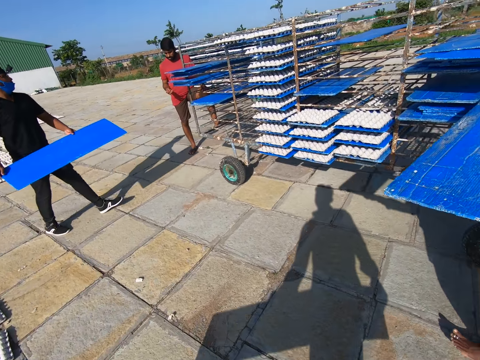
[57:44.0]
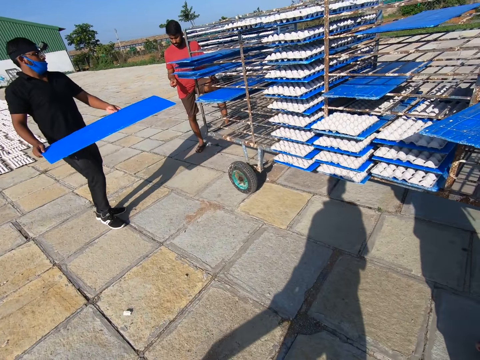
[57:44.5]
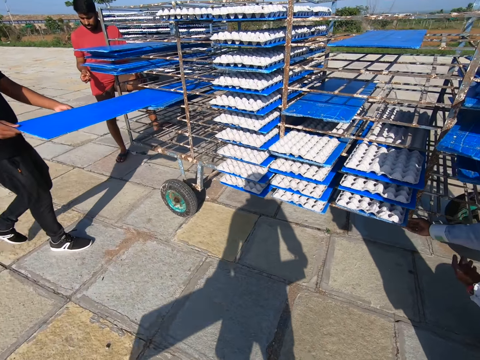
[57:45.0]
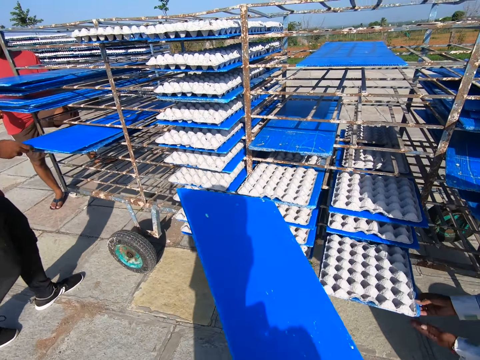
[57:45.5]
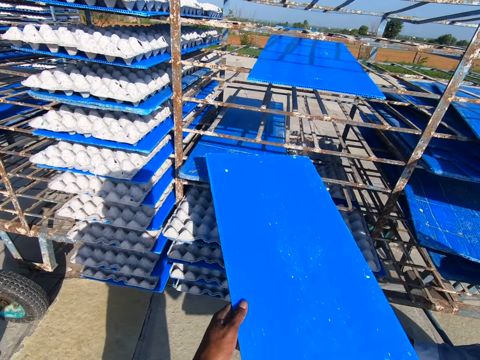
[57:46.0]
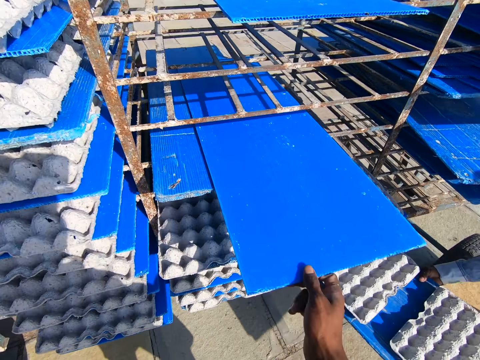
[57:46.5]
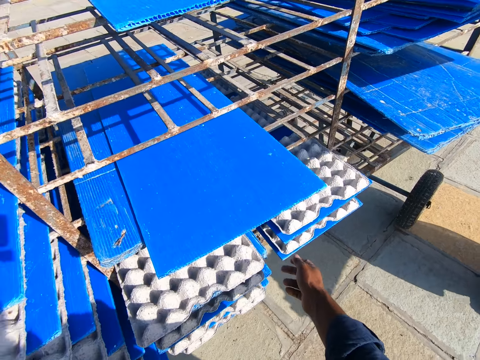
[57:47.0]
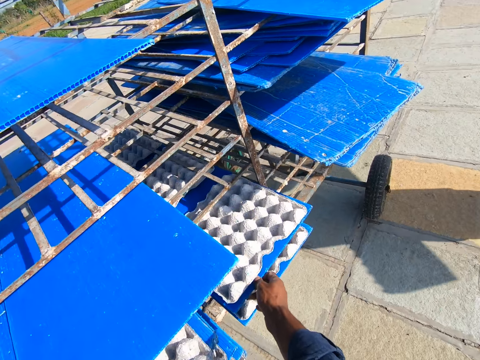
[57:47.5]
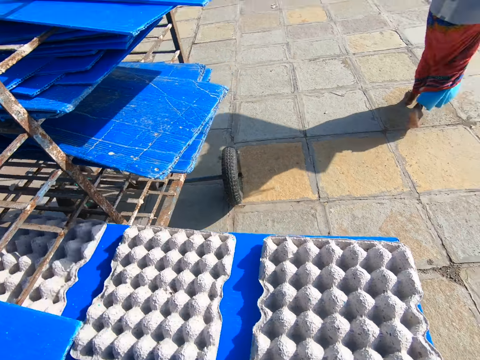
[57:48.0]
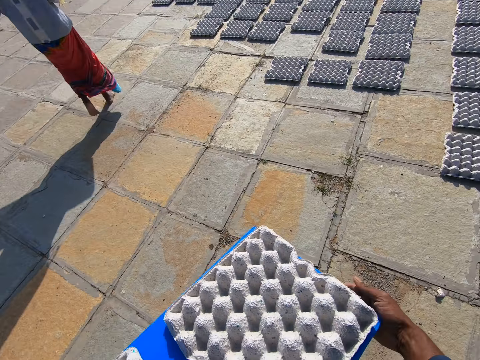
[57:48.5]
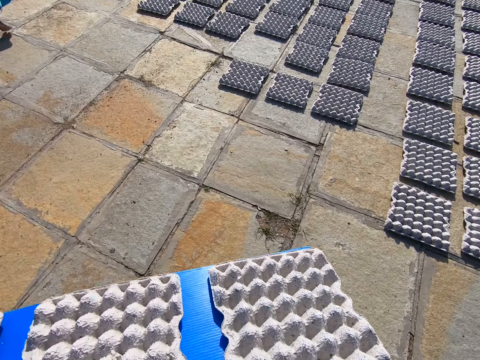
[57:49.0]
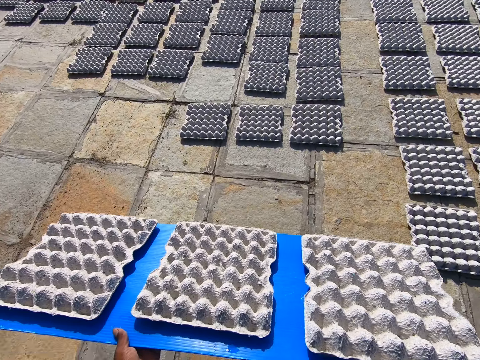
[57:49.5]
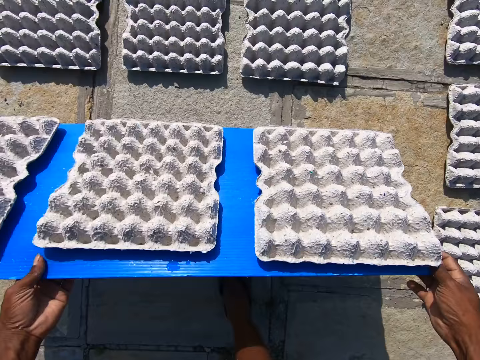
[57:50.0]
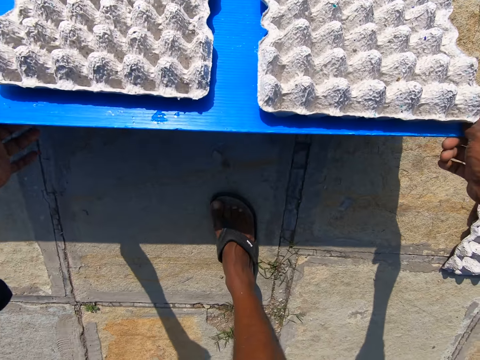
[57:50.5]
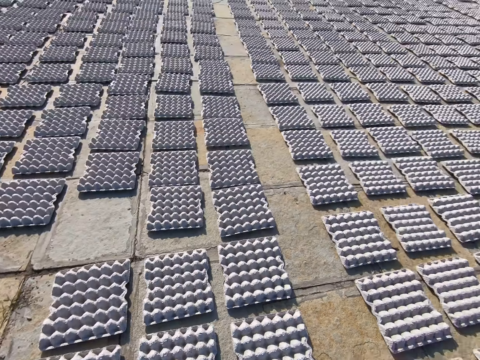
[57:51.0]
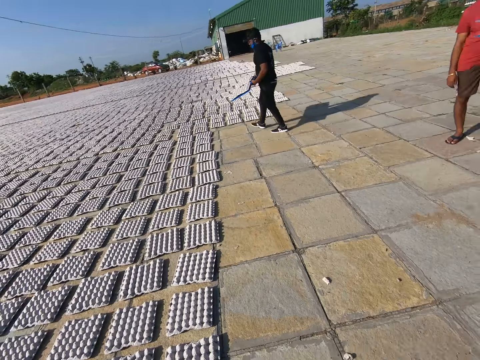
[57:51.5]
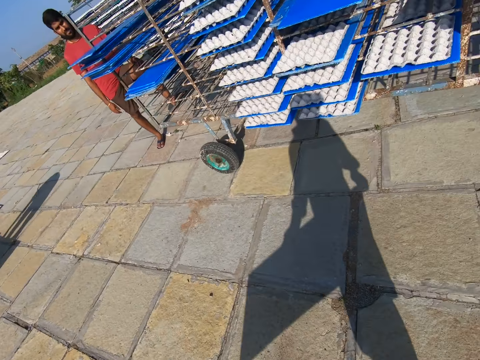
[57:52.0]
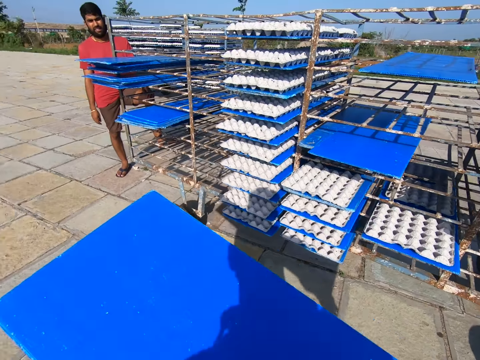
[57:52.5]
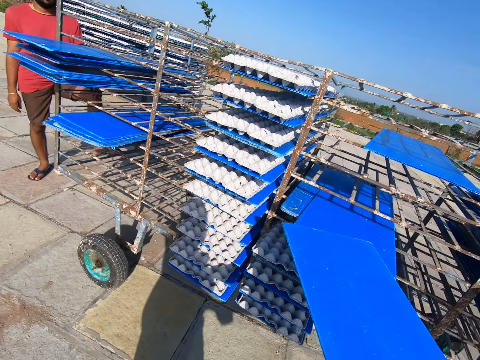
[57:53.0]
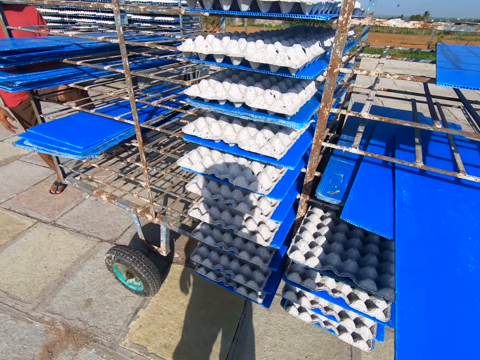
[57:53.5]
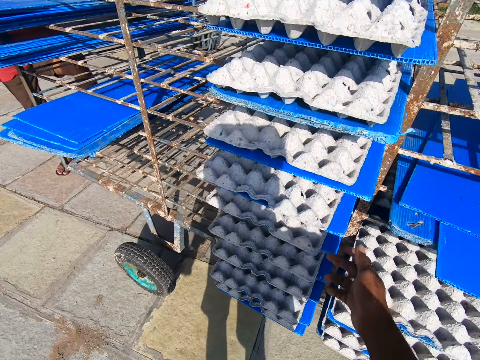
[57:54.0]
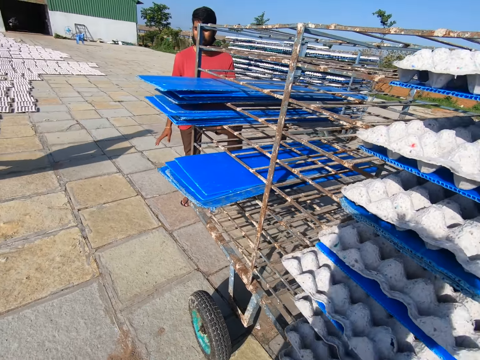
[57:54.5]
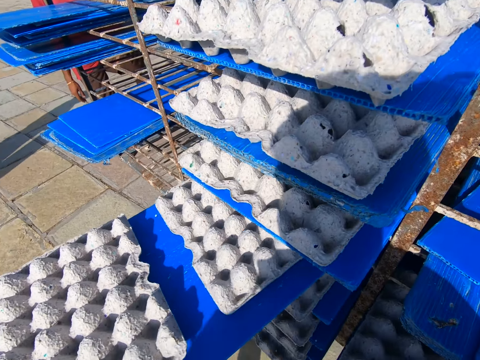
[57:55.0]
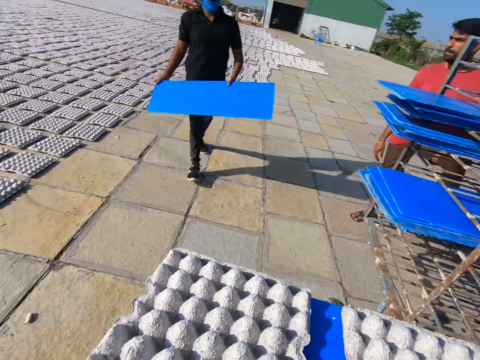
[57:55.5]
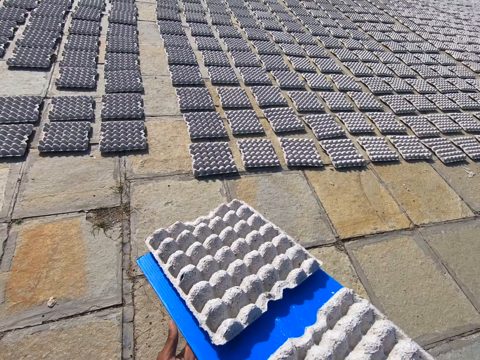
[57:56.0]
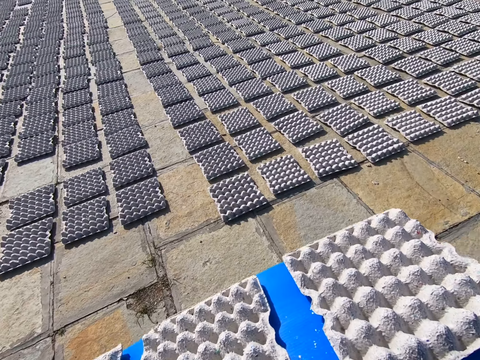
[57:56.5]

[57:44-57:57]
The woman places the blue tray on the mobile rack with her left hand and picks the blue tray from the mobile tray with her left hand. The man places the blue tray on the mobile rack with his right hand. The woman holds the blue tray with both hands. The camera wearer places the blue tray on the mobile rack with his right hand. He picks the blue tray from the mobile rack with his right hand. He holds the blue tray with both hands. He places the egg crates on the ground with both hands. The man places the egg crates on the ground with the blue tray in both hands. The camera wearer places the blue tray on the mobile rack with his right hand. He picks the blue tray from the mobile rack with his right hand. He holds the blue tray with both hands.

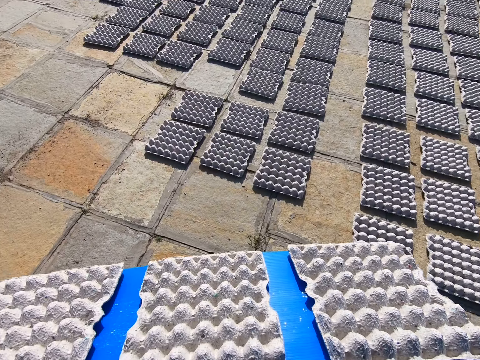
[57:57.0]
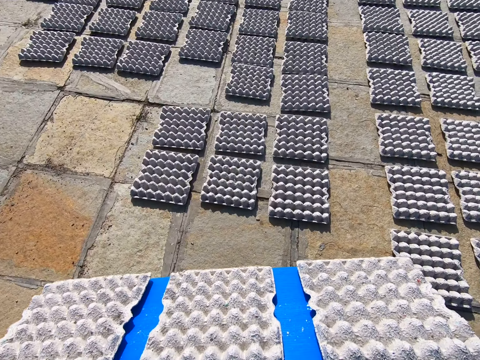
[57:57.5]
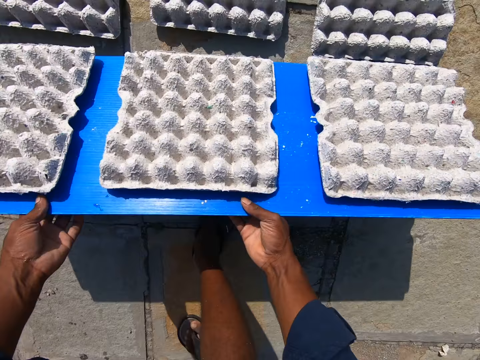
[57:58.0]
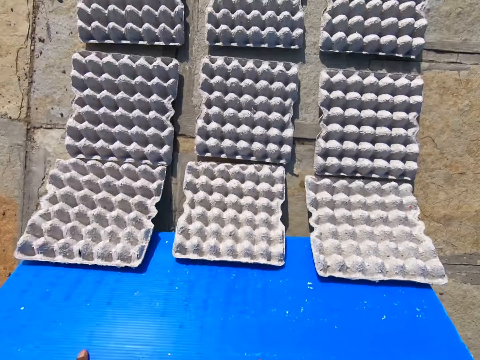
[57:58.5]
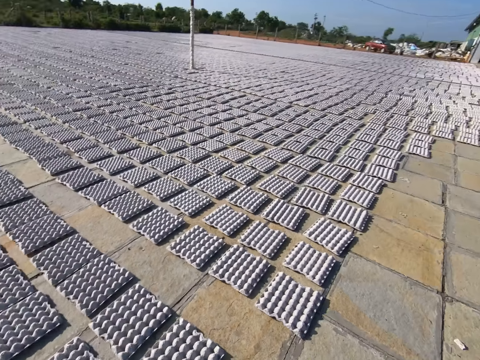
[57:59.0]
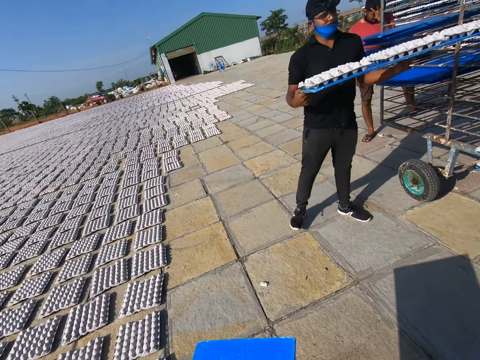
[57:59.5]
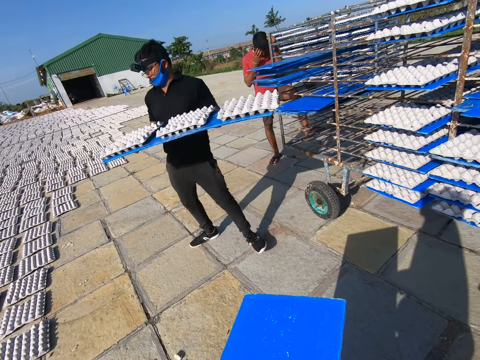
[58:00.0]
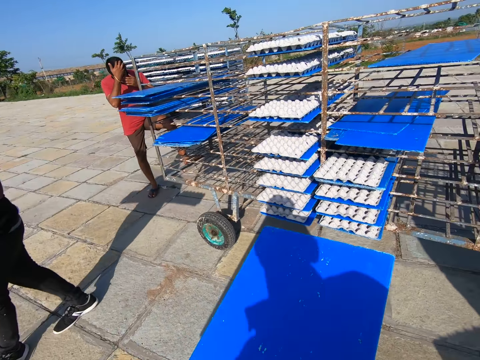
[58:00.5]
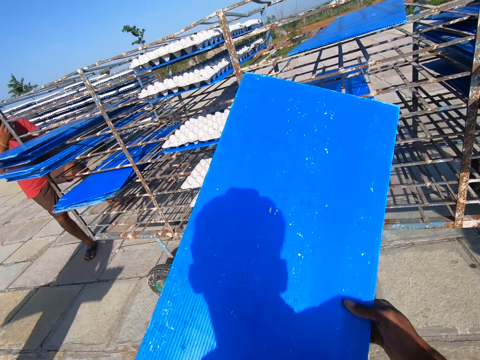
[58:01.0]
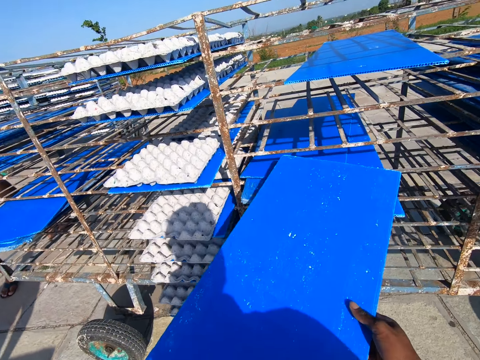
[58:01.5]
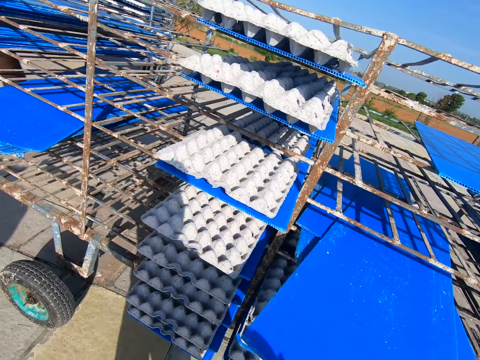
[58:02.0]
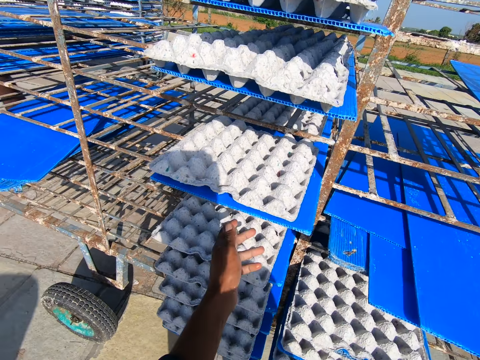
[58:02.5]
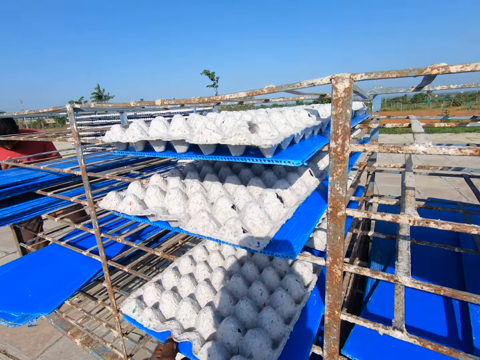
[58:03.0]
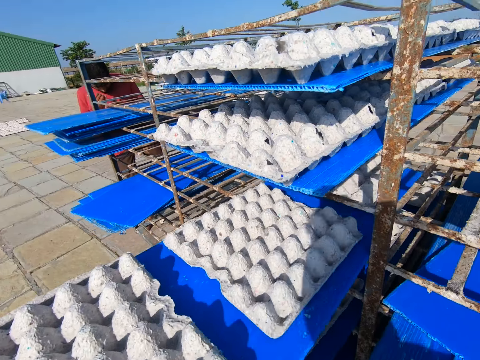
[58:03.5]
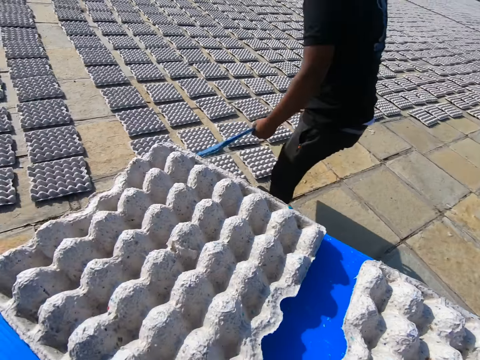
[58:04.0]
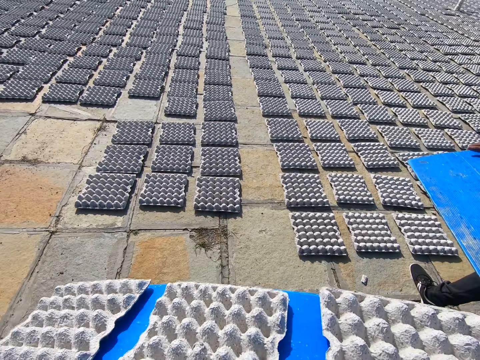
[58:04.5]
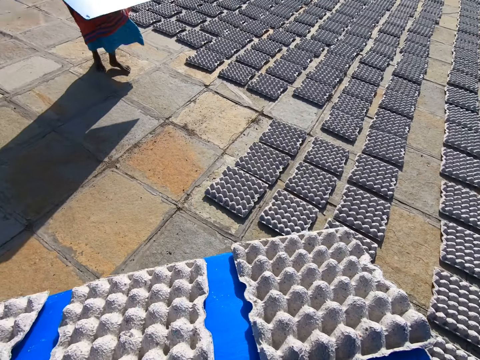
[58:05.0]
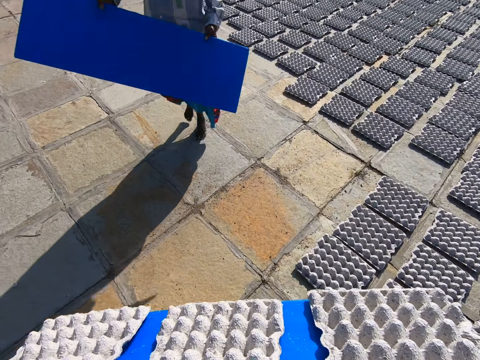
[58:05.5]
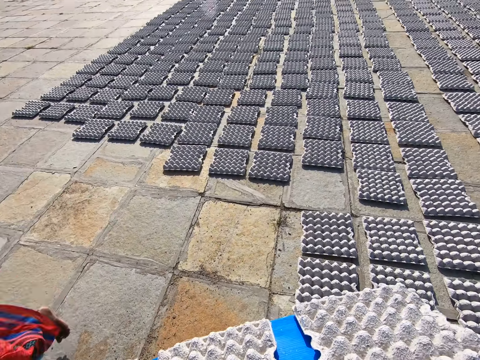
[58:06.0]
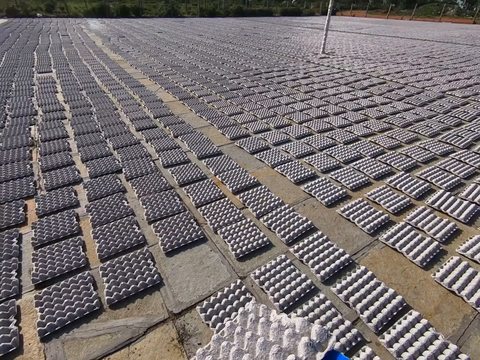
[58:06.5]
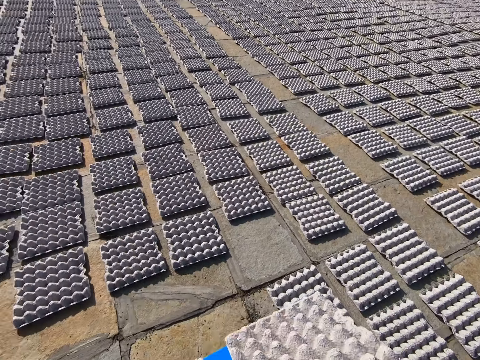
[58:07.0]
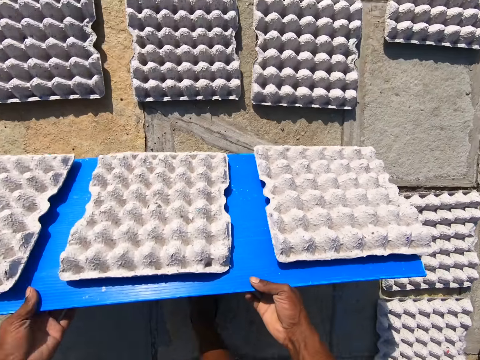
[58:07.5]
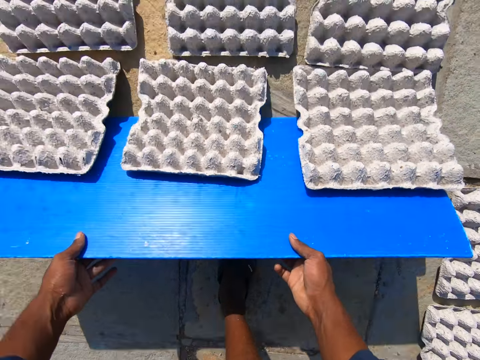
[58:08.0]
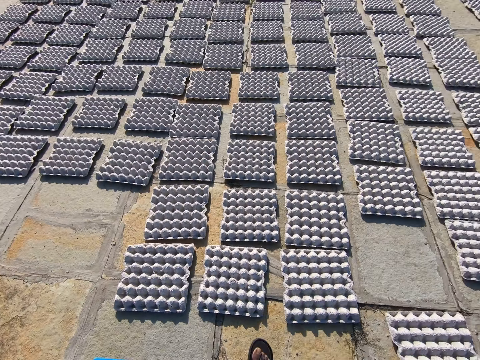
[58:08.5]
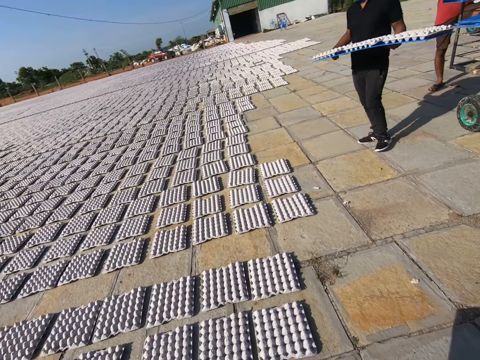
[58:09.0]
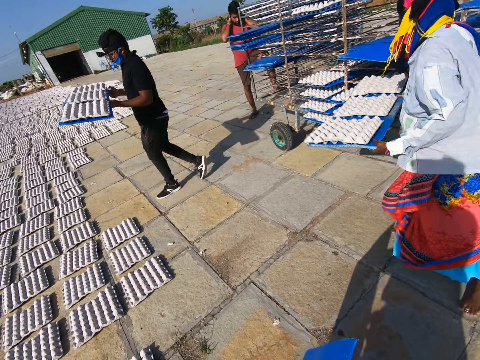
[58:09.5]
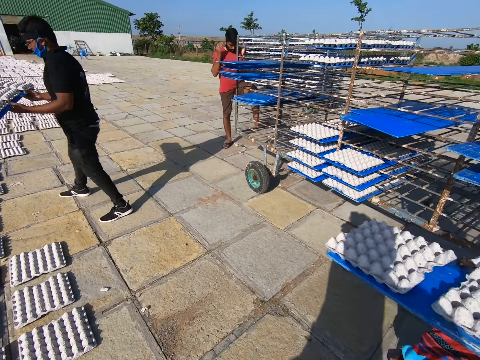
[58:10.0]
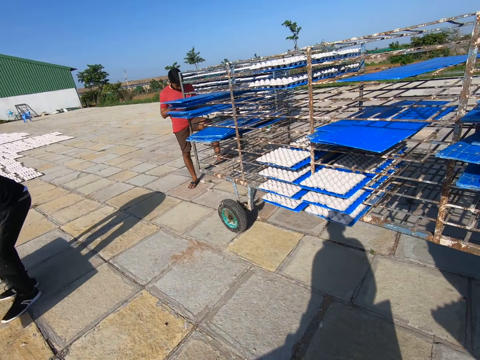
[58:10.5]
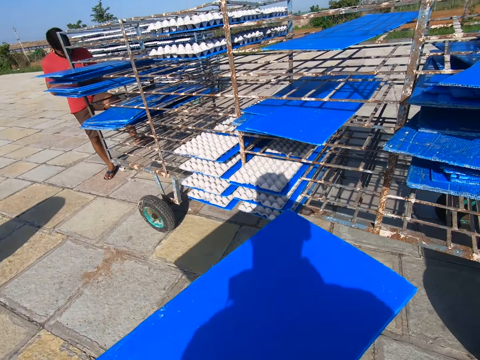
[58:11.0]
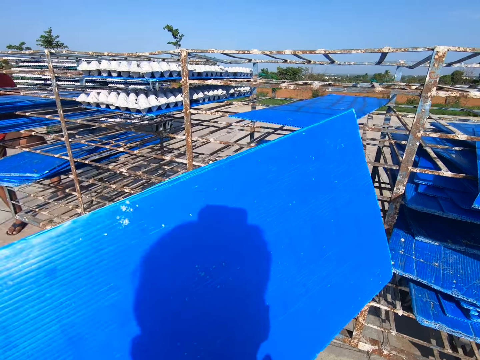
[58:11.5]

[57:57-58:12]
The camera wearer places the egg crates on the ground with both hands. The man holds a blue tray with both hands. The camera wearer places the blue tray on the mobile rack with both hands. He picks the blue tray from the mobile rack with his left hand. He holds the blue tray with both hands. The woman walks past the camera wearer. The camera wearer places the egg crates on the ground with both hands. The man holds the blue tray with both hands. The woman picks the blue tray from the mobile tray with both hands.
